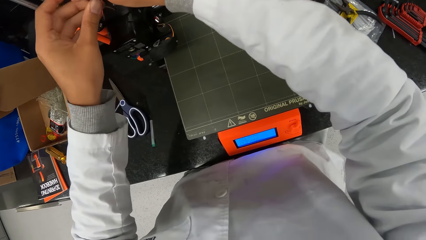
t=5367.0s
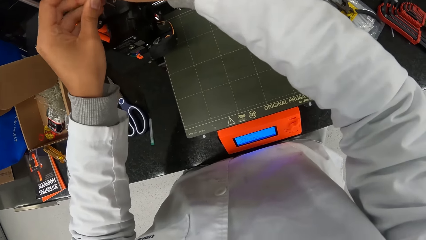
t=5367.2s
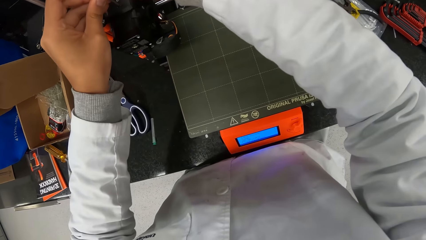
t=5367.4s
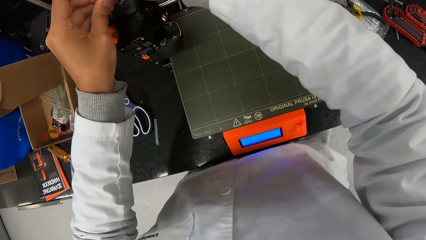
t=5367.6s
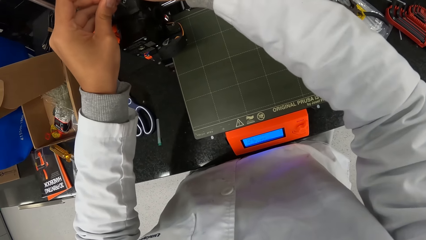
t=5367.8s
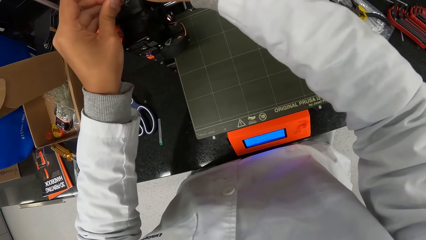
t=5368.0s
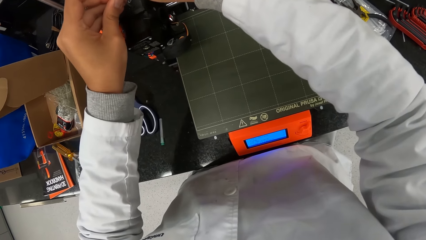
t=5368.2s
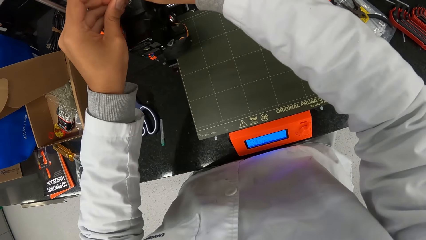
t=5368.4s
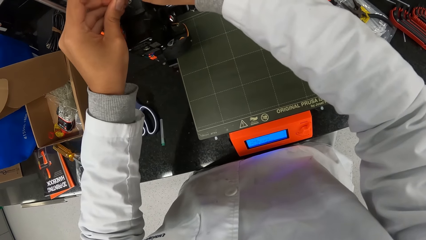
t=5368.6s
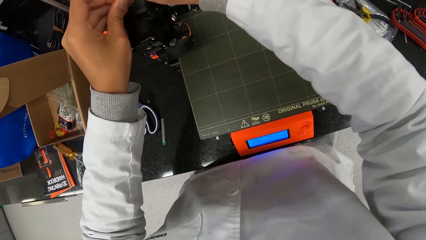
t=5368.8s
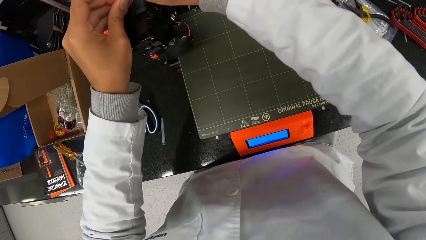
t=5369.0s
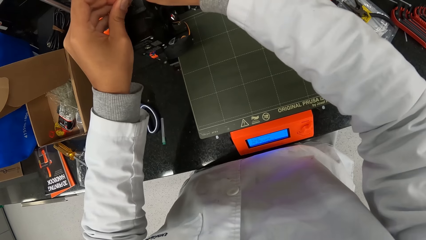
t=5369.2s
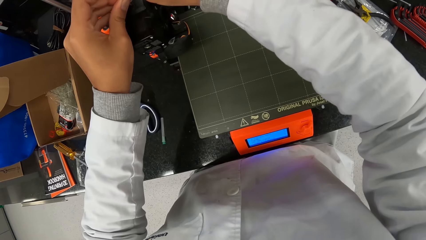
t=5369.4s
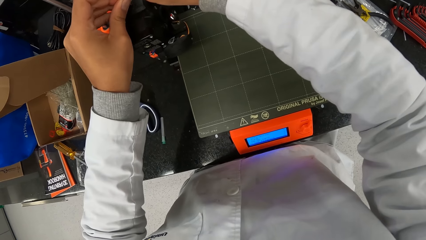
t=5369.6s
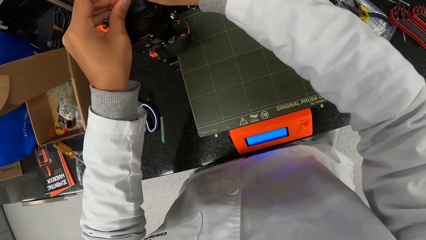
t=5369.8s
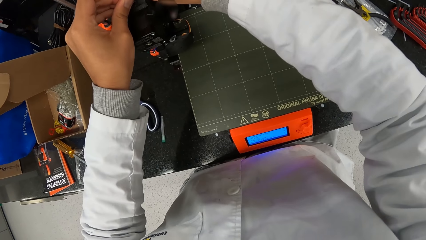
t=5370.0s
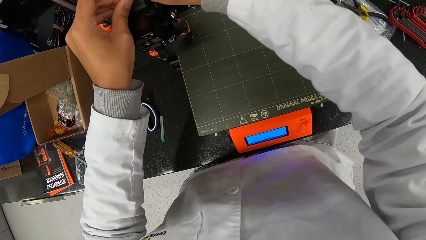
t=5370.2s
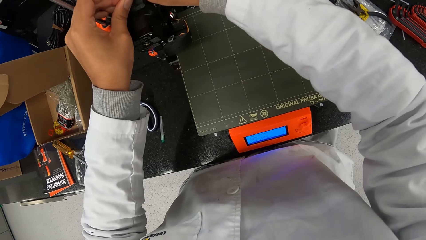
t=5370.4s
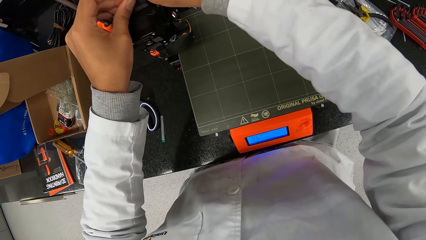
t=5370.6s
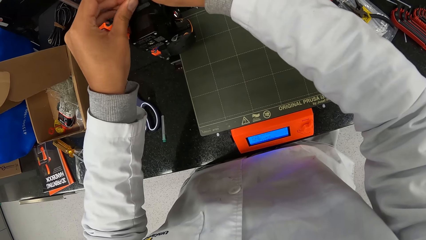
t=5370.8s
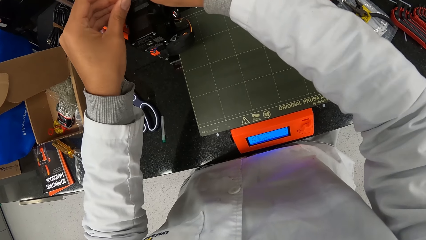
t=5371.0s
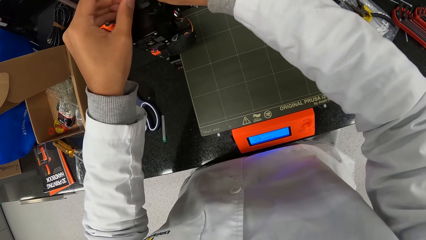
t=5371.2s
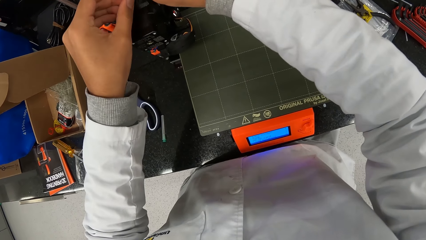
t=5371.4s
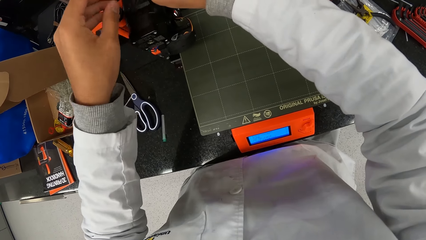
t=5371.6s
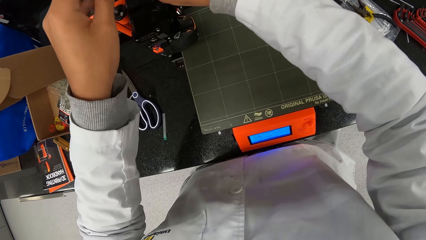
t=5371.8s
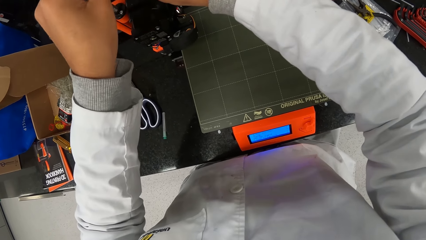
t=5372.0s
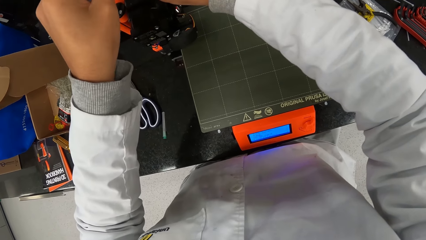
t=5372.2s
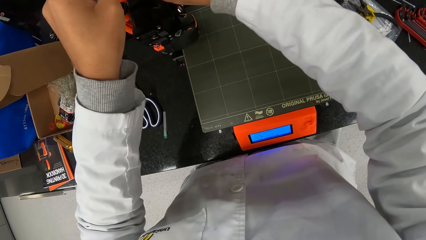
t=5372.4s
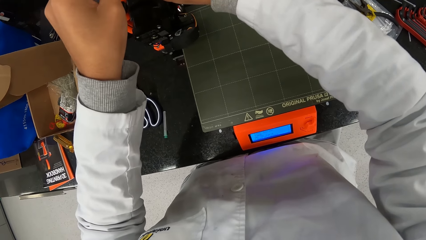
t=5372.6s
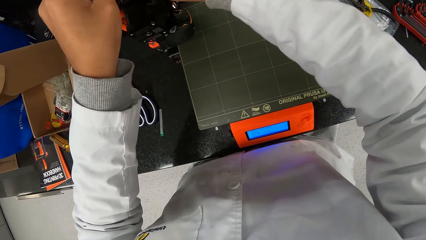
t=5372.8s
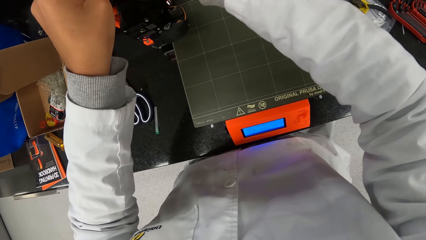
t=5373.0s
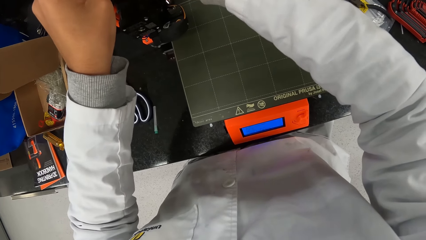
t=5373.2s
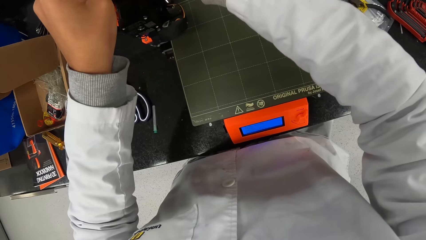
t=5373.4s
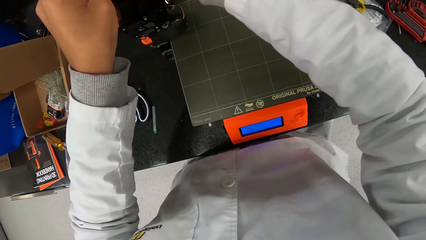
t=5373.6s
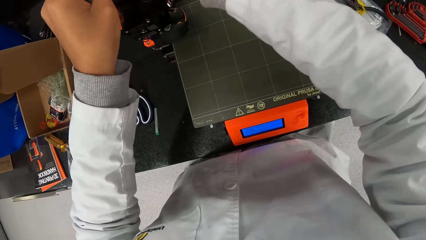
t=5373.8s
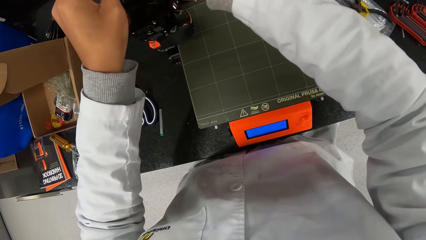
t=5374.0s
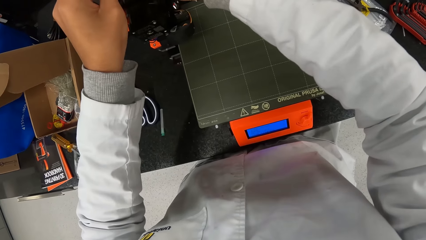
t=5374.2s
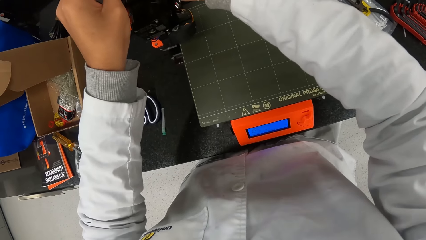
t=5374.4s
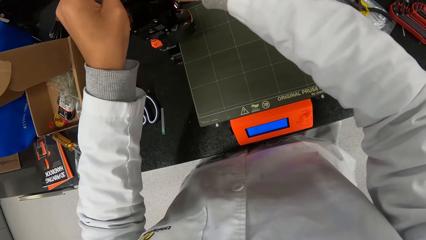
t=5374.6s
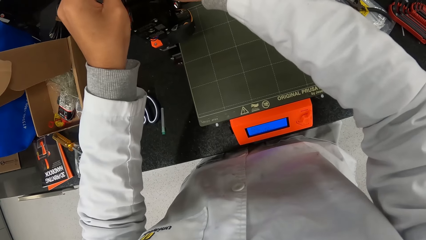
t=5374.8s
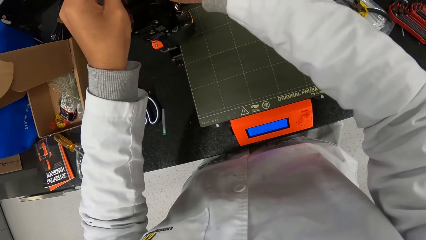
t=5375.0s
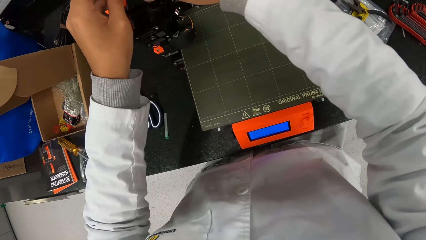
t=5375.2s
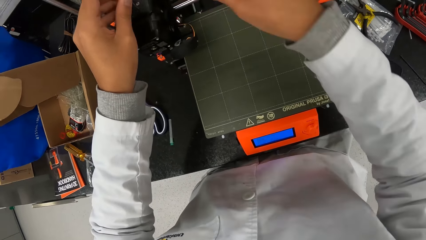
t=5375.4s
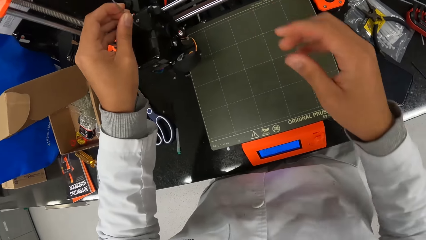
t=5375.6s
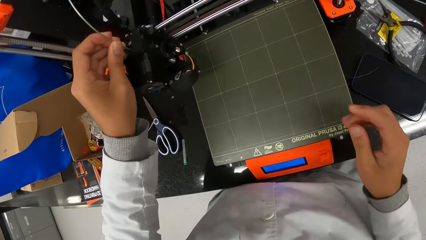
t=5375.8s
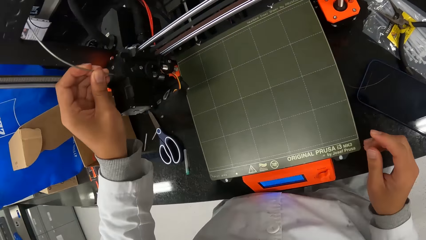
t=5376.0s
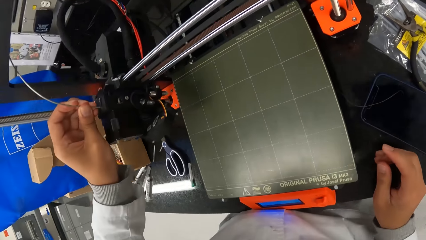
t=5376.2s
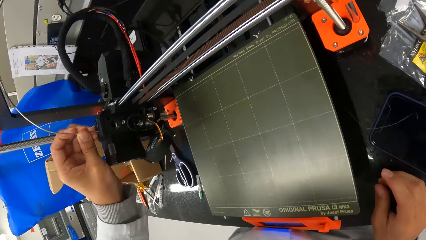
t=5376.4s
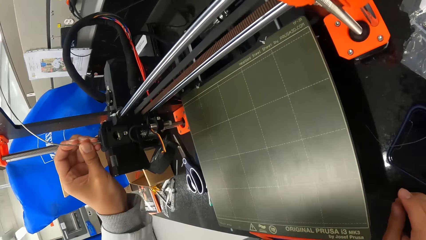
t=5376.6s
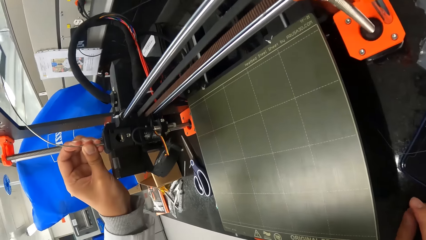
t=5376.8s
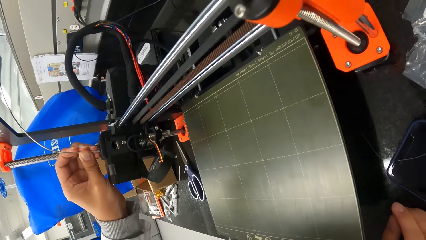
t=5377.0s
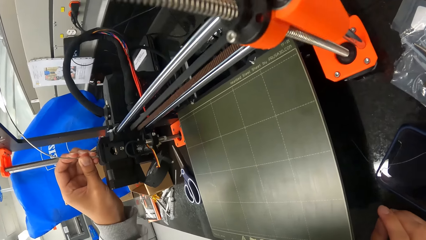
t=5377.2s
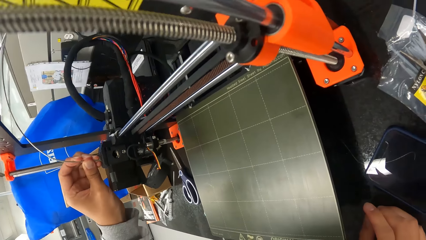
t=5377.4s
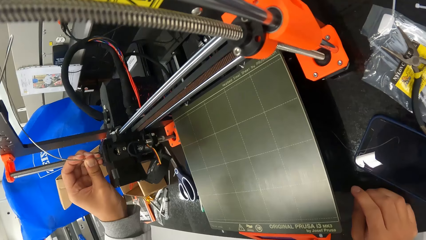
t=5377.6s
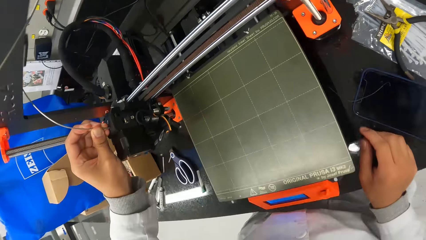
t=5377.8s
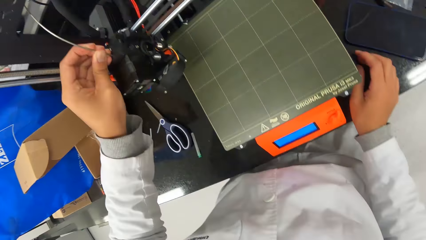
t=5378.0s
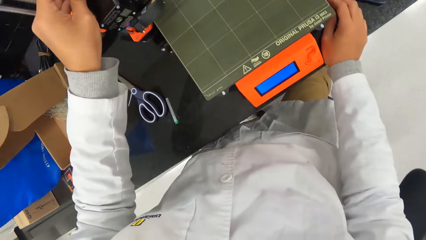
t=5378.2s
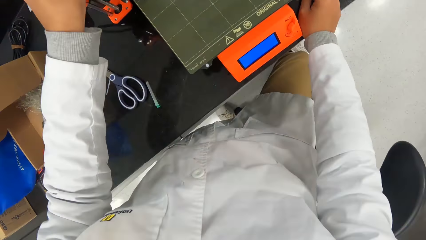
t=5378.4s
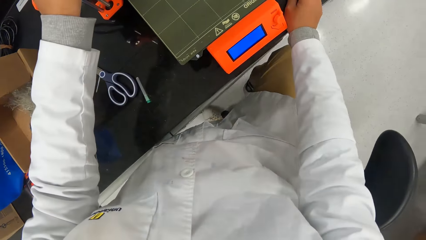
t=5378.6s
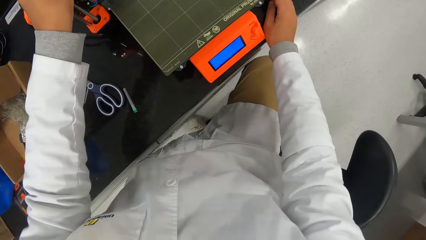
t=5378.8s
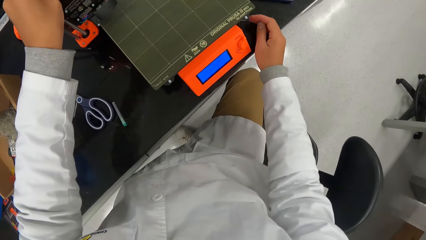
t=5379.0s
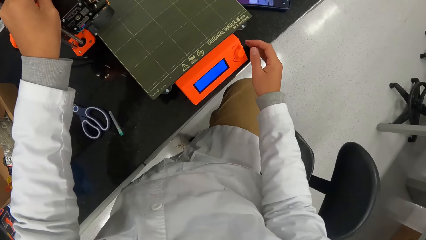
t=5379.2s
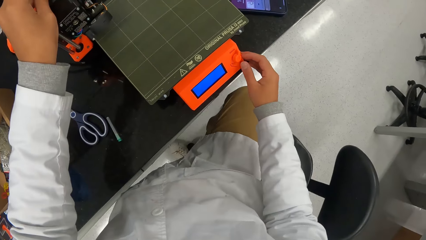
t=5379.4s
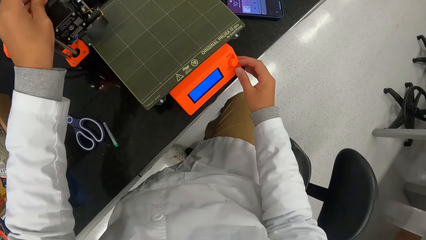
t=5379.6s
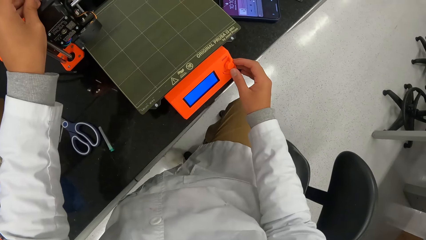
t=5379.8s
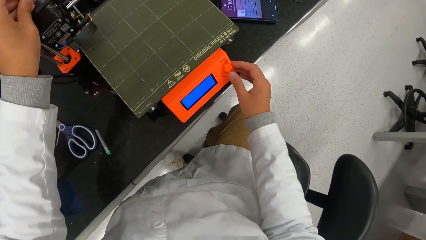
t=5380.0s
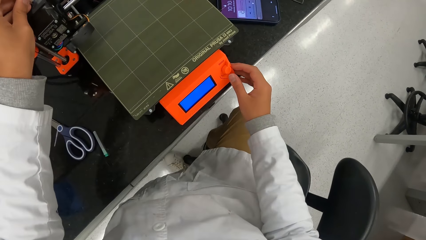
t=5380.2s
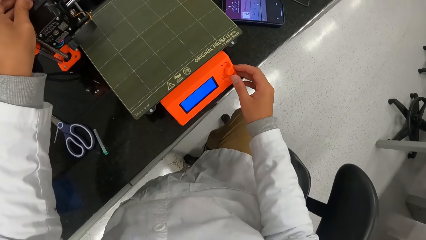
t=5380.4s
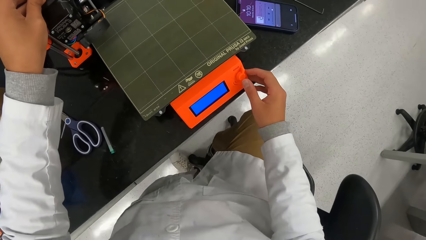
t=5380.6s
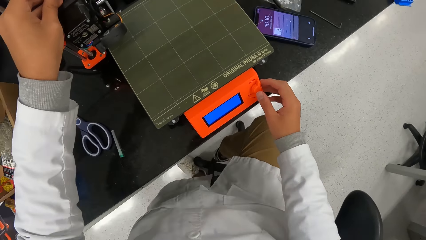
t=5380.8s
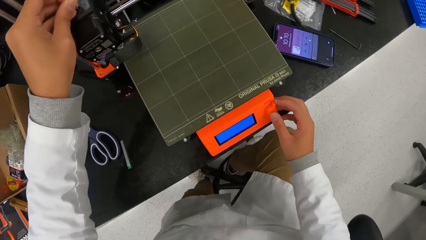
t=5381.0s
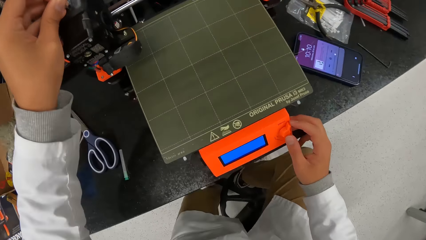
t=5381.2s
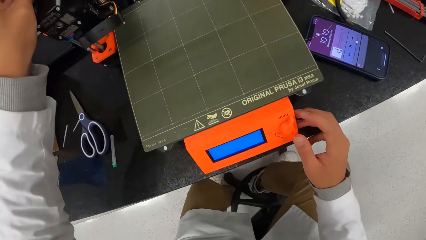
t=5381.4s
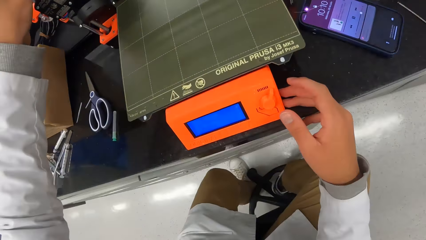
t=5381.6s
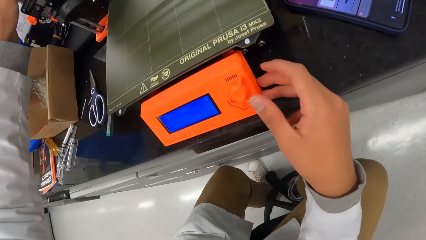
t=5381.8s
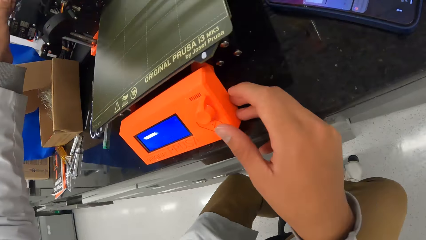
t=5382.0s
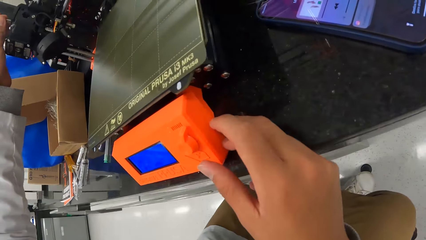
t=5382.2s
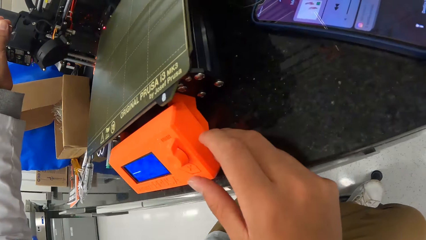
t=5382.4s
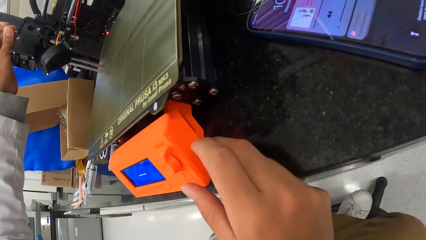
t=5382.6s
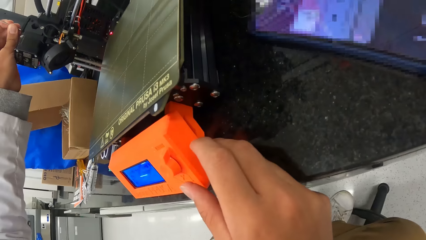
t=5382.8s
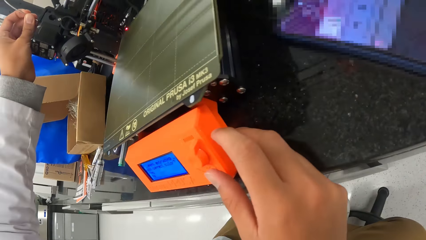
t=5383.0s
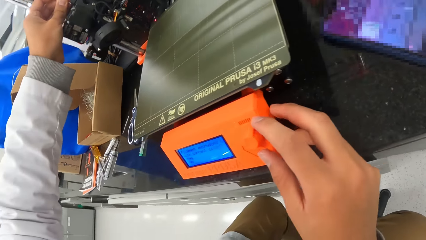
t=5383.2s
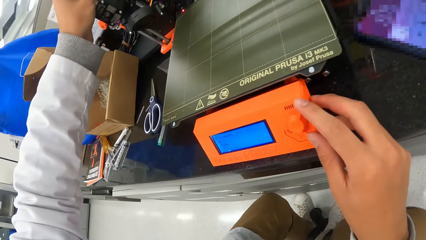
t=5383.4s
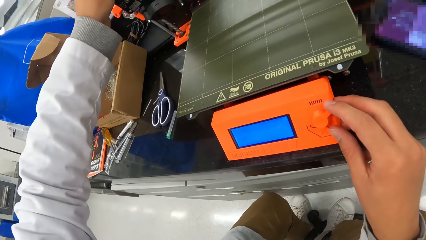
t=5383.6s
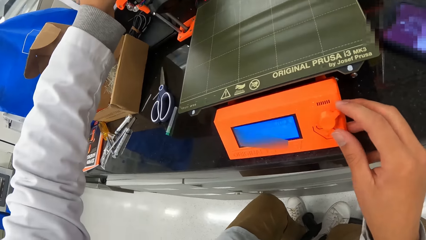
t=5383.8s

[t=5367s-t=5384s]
The camera wearer removes his right hand from the cable on the 3D printer on the countertop. He places his right hand on the countertop. He looks at the machine. He touches the knob on the 3D printer on the countertop with his right hand.
